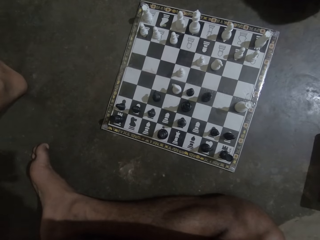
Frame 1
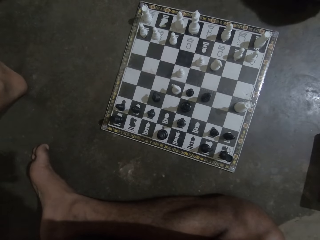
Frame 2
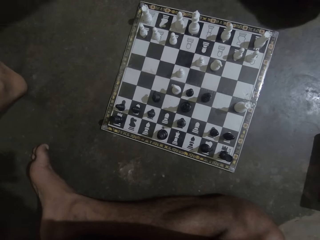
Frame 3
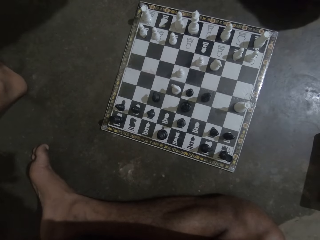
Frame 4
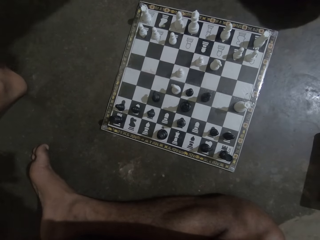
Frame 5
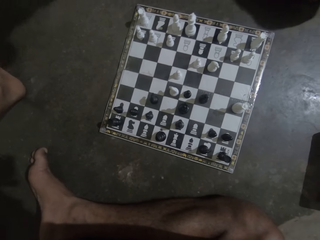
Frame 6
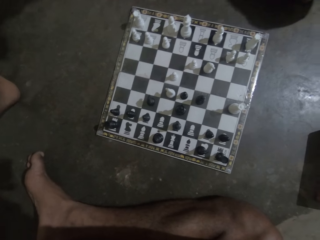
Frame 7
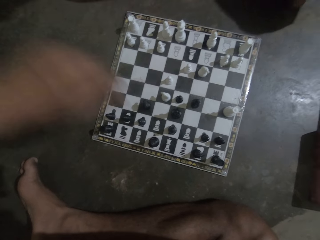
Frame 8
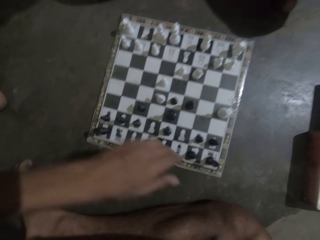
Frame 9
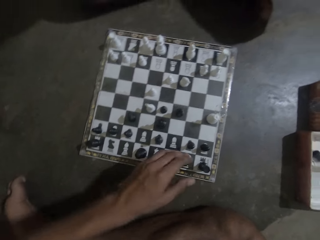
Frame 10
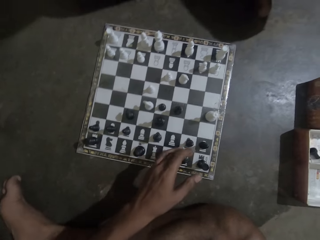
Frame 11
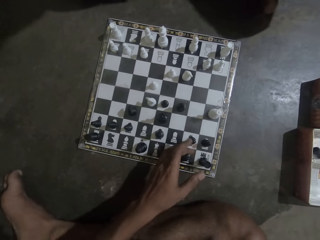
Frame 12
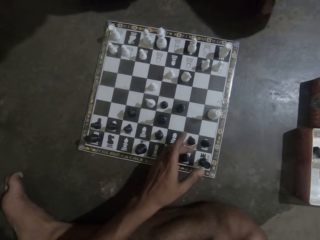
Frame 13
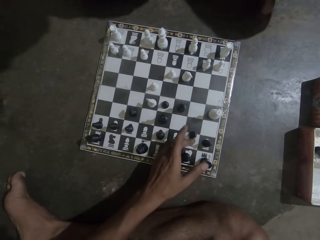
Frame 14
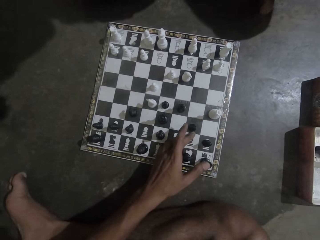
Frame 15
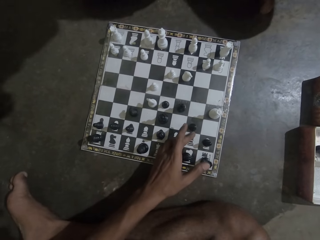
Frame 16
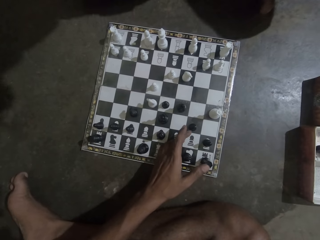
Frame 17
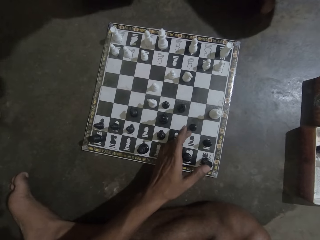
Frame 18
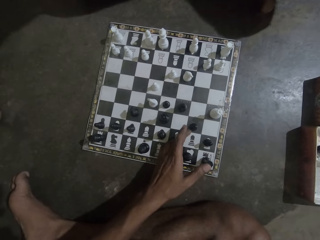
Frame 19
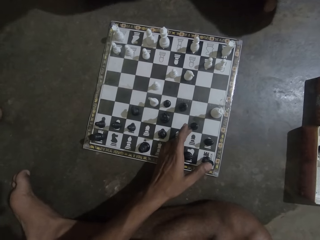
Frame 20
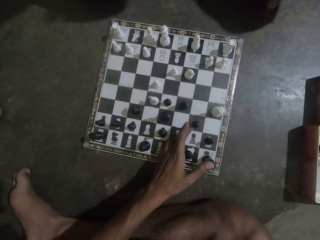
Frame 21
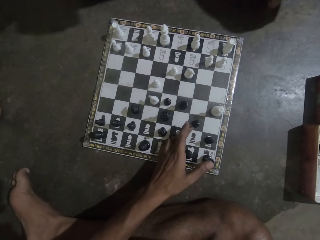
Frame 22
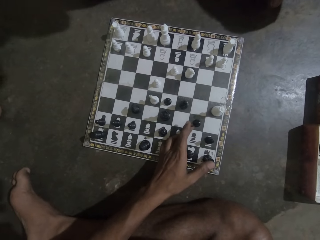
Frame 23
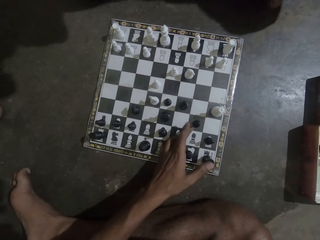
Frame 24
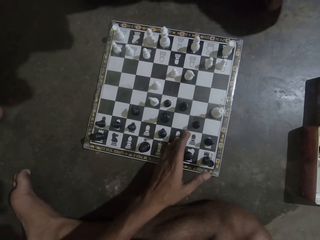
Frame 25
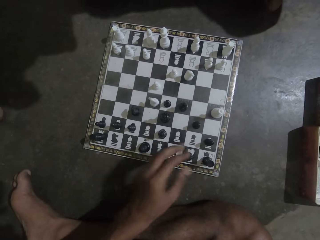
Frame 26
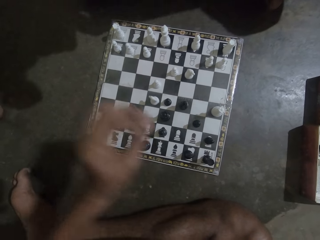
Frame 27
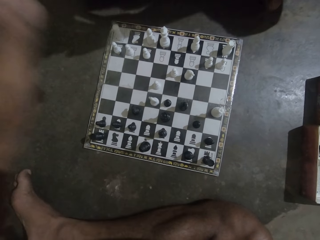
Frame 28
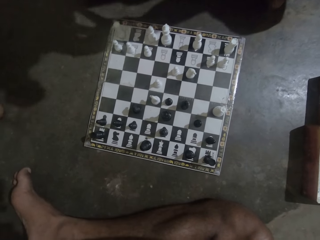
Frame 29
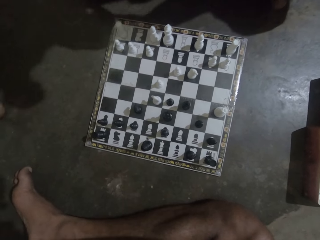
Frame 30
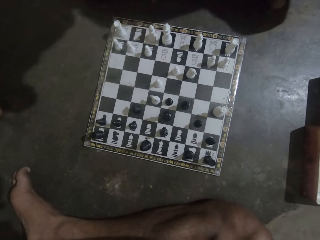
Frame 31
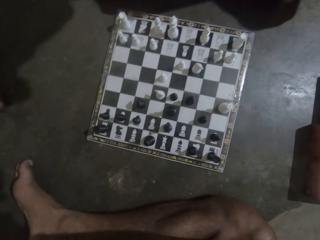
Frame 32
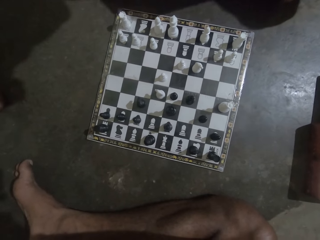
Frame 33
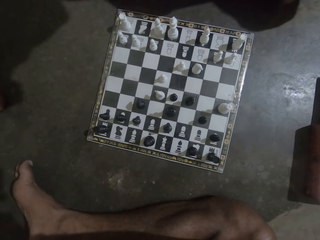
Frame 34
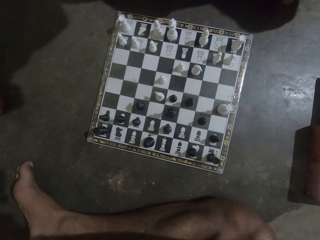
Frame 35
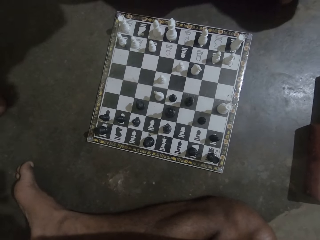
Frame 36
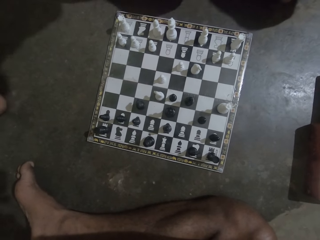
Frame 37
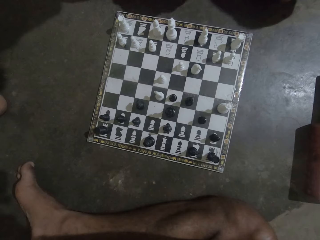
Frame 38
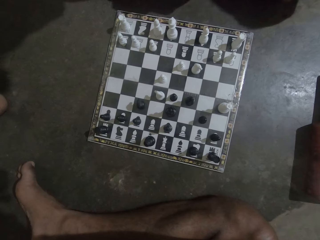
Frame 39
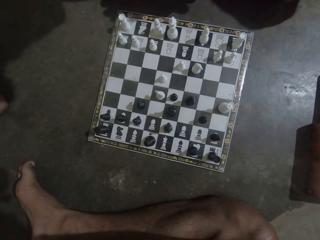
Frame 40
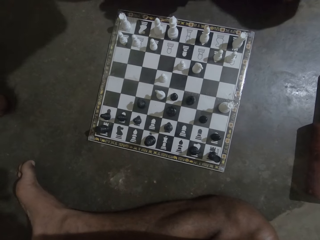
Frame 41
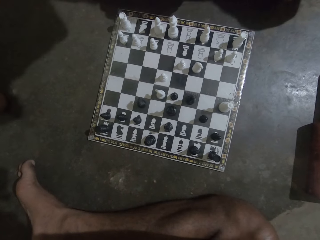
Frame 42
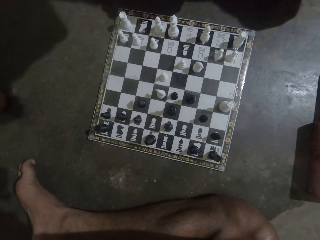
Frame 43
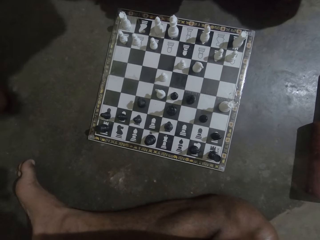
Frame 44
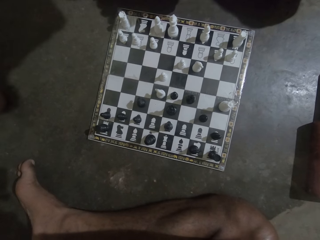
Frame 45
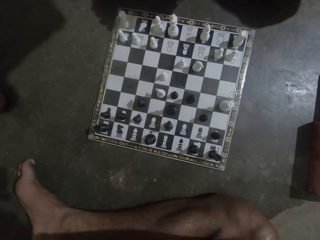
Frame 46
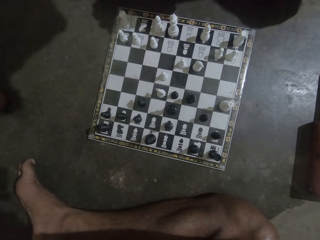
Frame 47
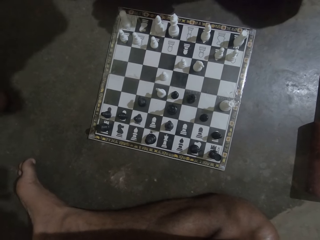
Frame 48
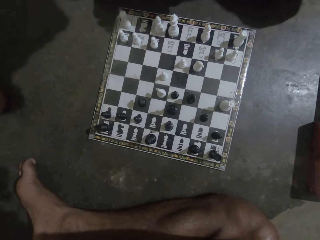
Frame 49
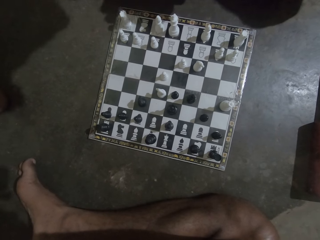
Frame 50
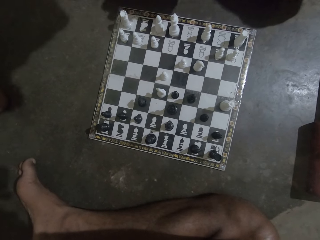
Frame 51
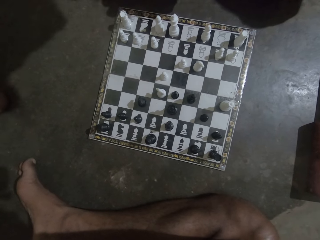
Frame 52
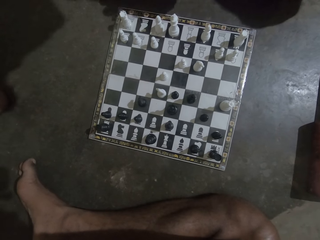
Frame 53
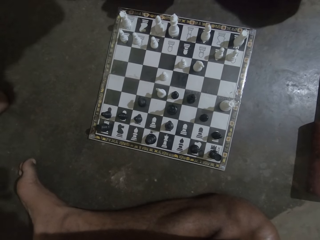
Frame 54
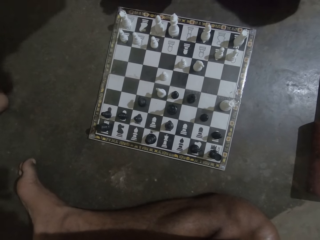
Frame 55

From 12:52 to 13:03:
The camera wearer moves the chess piece. They move the chess piece again. They stare at the chess.

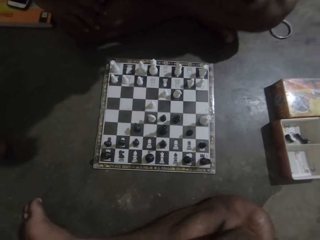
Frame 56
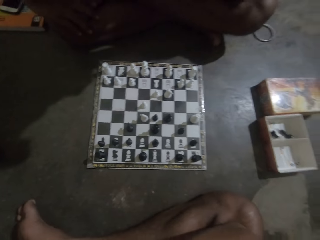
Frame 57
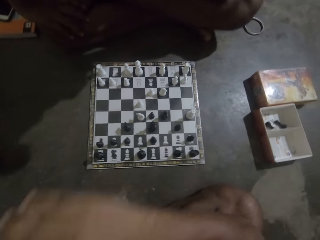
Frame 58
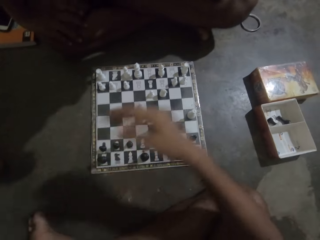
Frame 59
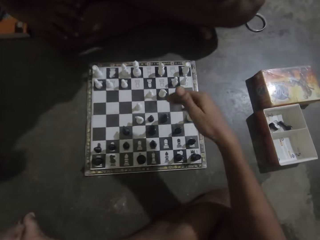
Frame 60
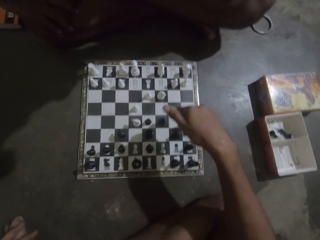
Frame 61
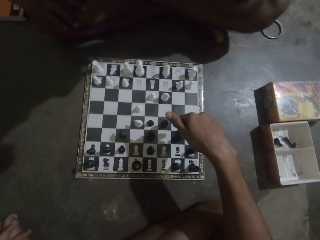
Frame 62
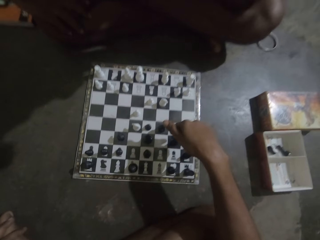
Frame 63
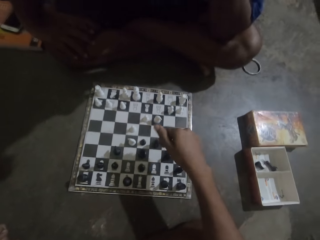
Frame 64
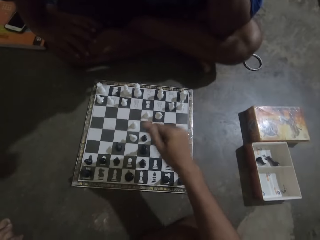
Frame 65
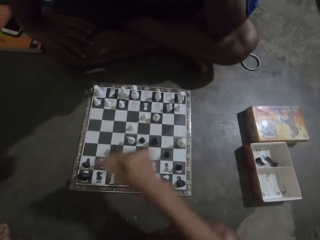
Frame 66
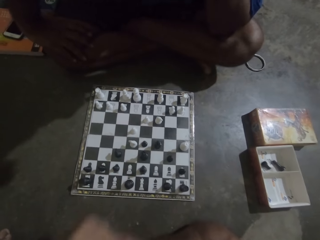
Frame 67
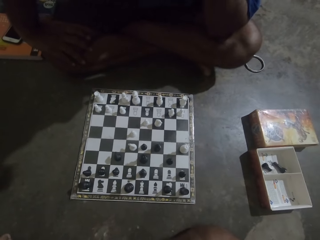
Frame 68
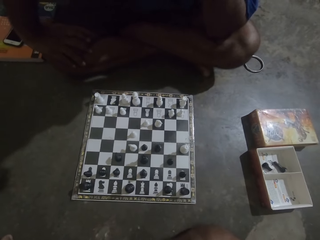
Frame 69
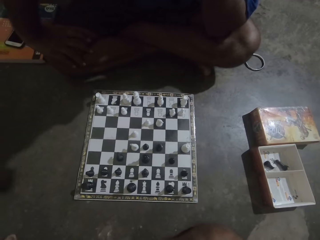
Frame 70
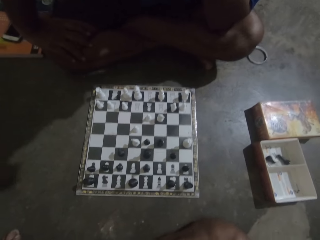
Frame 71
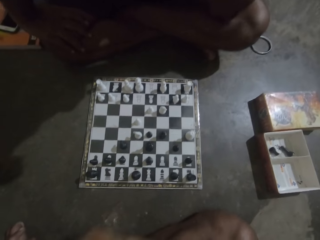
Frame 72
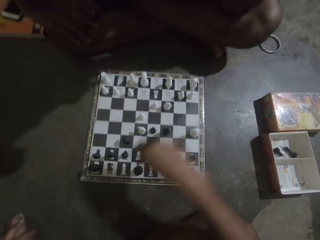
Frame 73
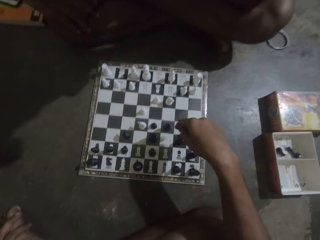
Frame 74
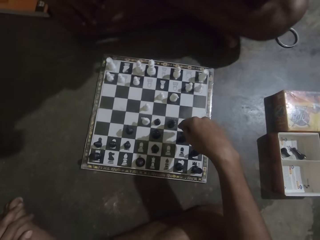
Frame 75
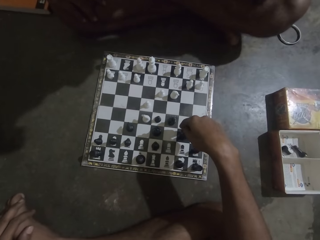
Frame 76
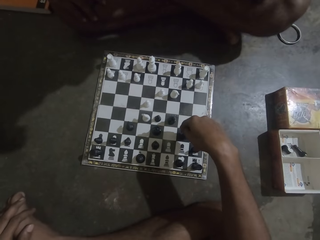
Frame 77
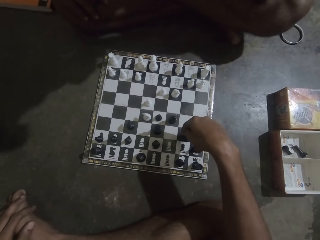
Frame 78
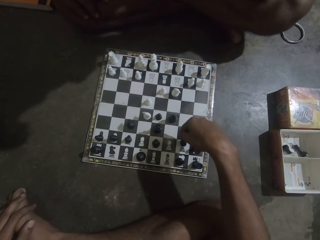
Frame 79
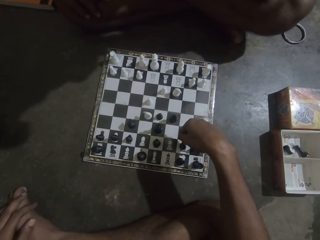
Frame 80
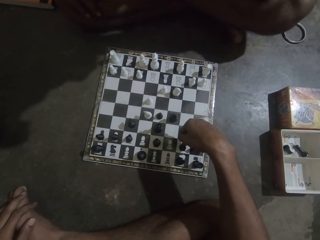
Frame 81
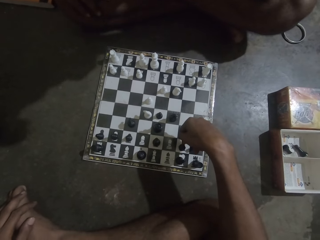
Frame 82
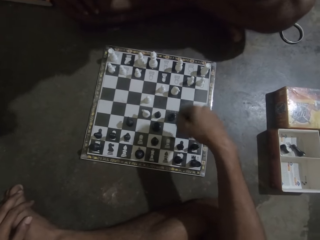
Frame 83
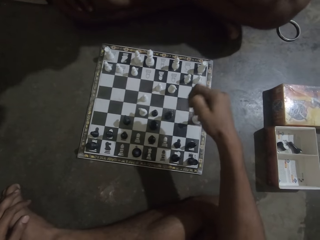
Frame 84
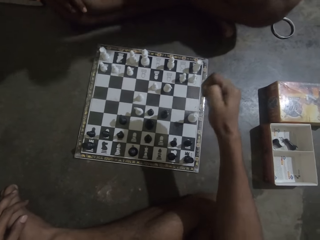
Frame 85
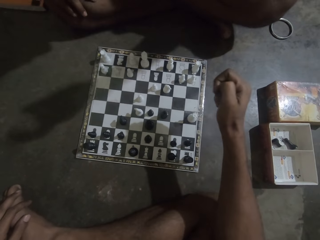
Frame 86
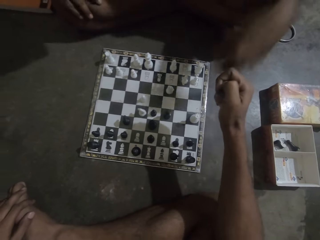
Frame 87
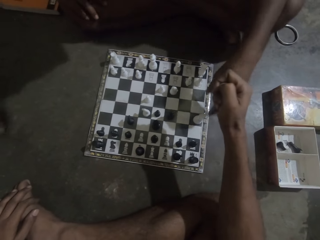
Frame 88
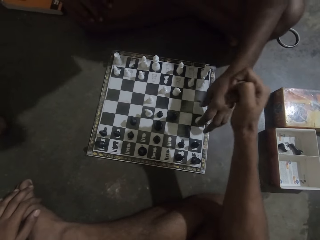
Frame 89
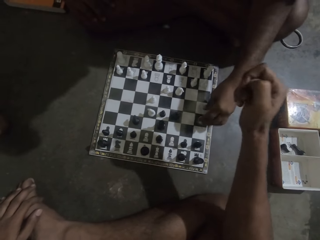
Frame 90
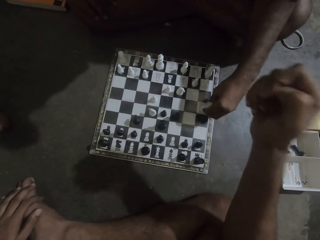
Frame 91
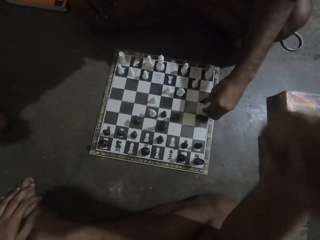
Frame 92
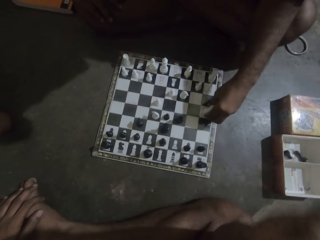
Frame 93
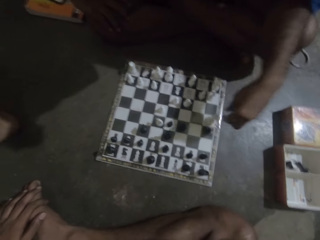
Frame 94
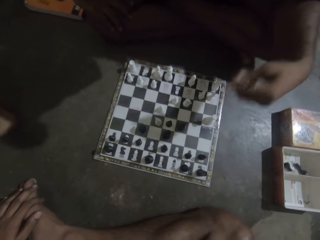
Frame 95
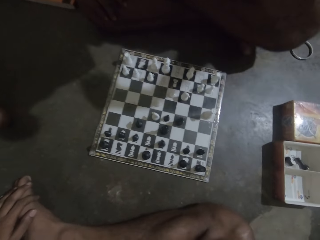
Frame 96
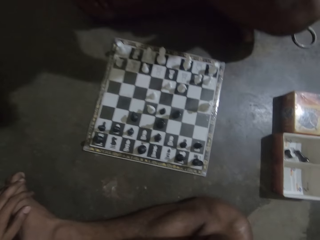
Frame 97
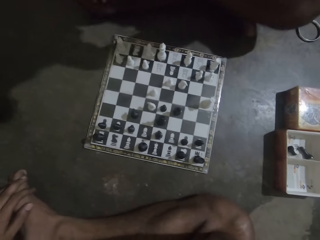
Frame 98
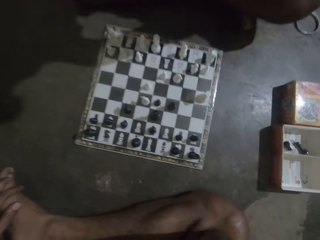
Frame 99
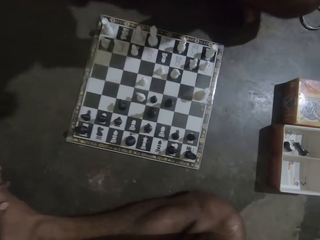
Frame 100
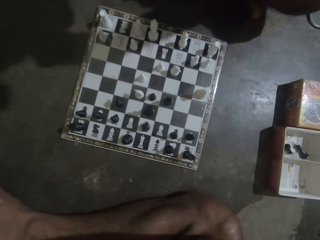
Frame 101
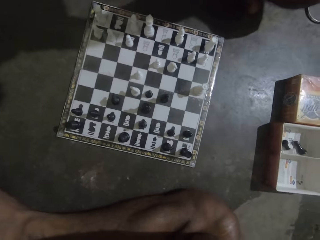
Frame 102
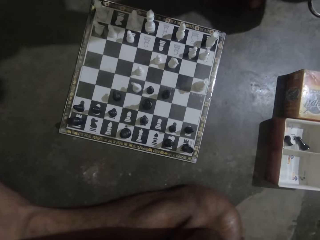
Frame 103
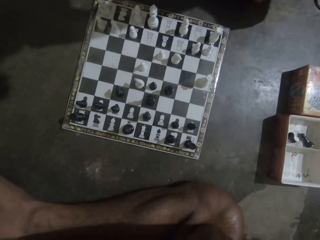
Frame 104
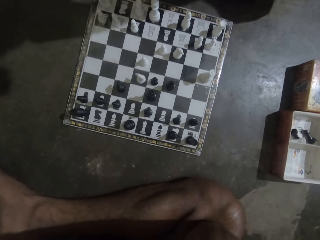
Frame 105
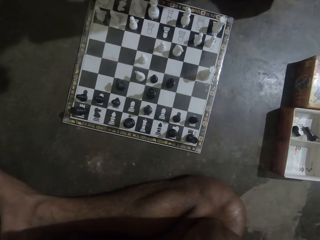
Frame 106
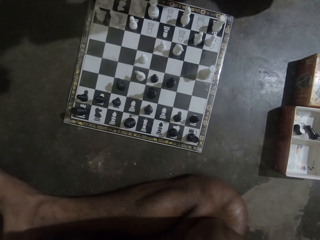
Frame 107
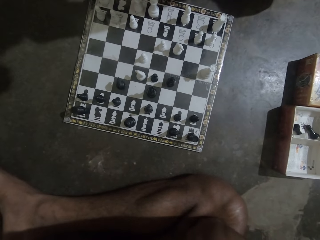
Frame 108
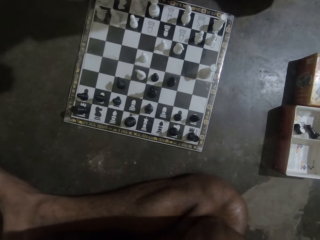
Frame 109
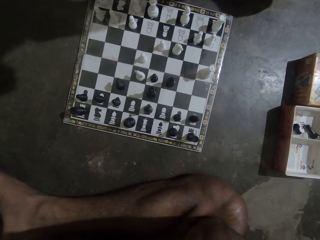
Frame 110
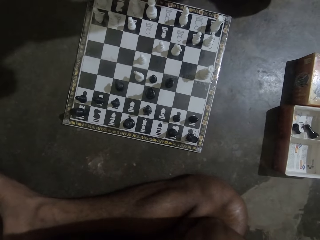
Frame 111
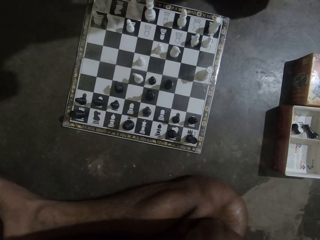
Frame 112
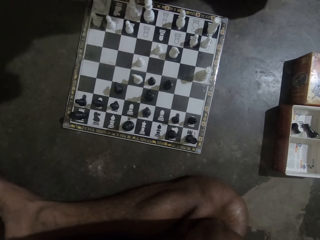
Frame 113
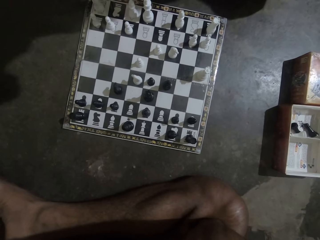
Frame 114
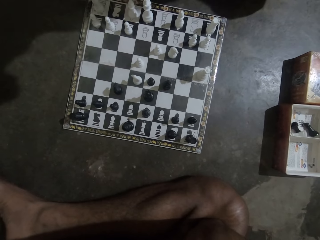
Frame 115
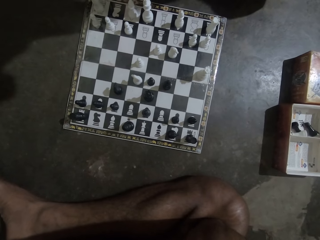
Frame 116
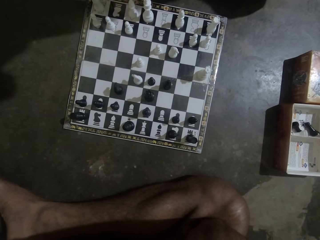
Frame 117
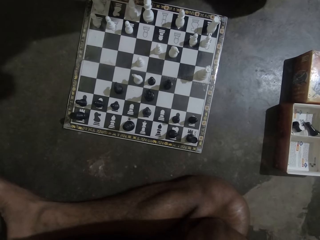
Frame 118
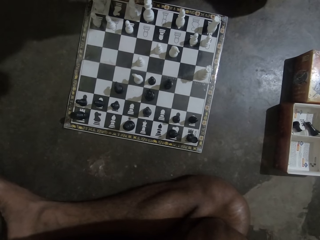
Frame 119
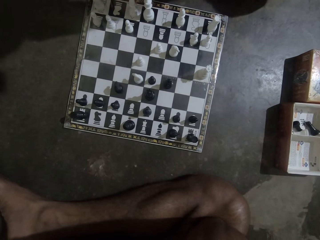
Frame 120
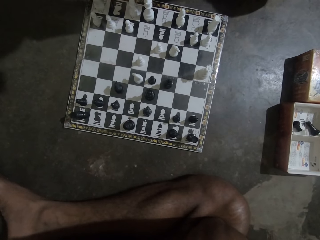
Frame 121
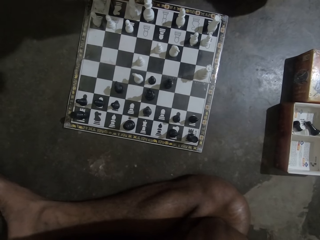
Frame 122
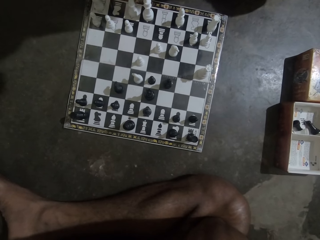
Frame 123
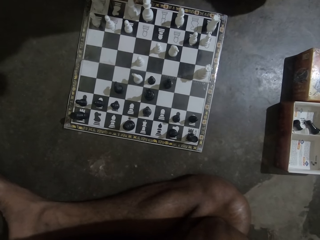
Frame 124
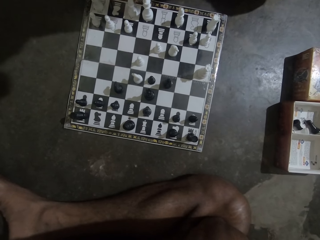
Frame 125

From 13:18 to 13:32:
The camera wearer touches the chess piece. They move the chess piece. A man moves the chess piece. The camera wearer stares at the chess.
